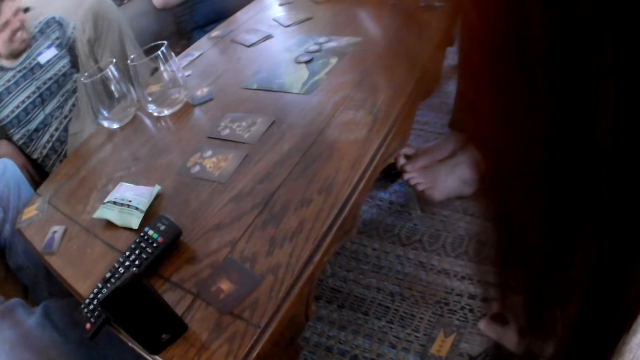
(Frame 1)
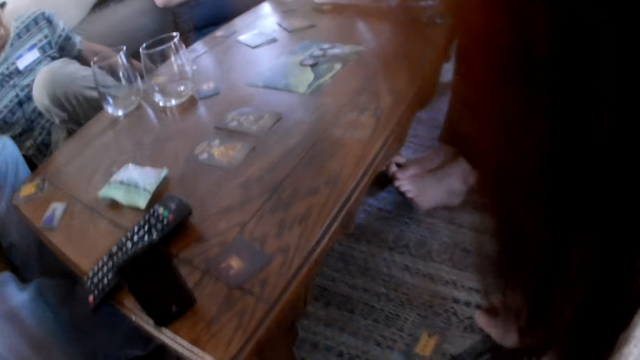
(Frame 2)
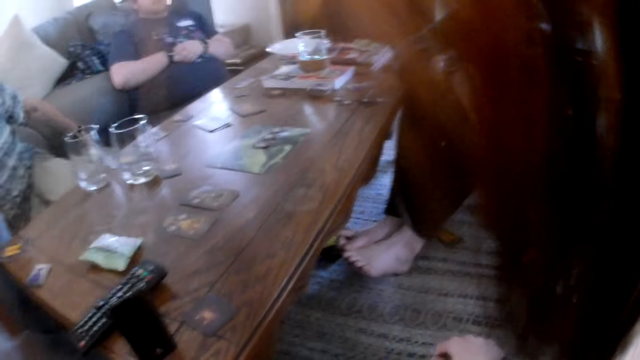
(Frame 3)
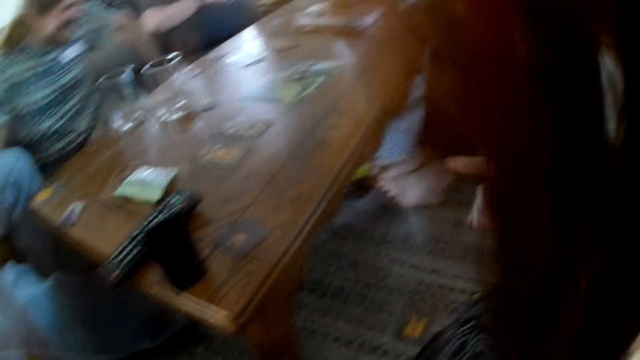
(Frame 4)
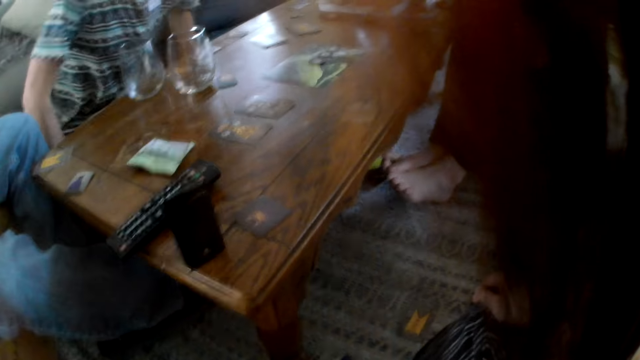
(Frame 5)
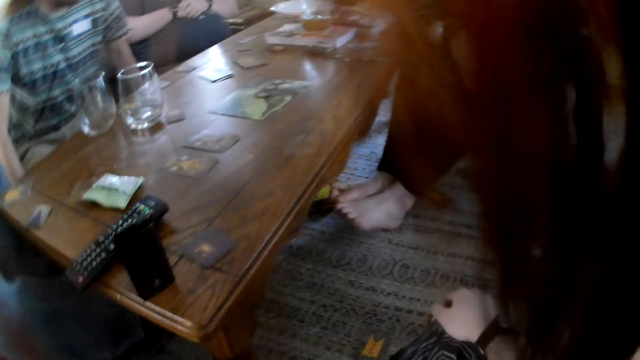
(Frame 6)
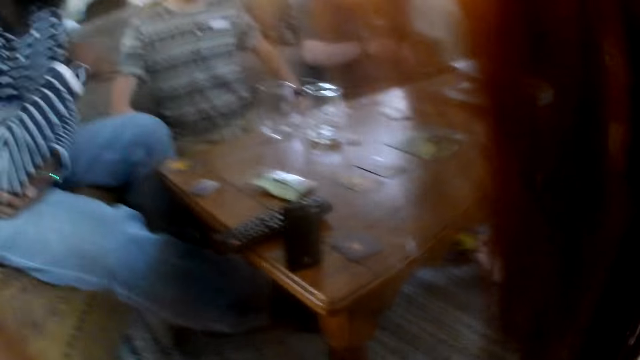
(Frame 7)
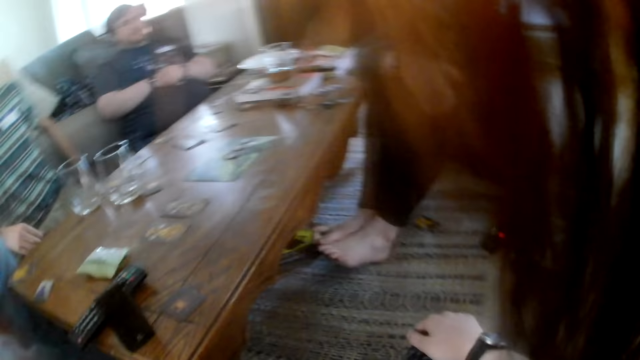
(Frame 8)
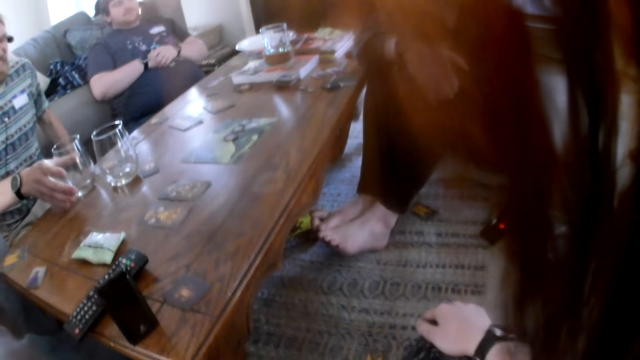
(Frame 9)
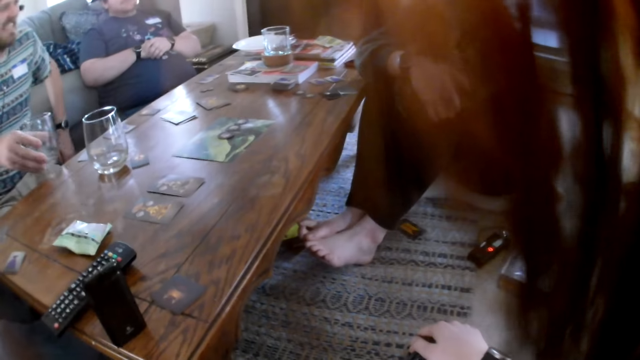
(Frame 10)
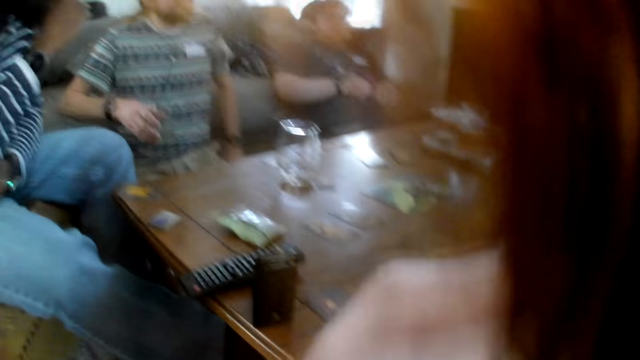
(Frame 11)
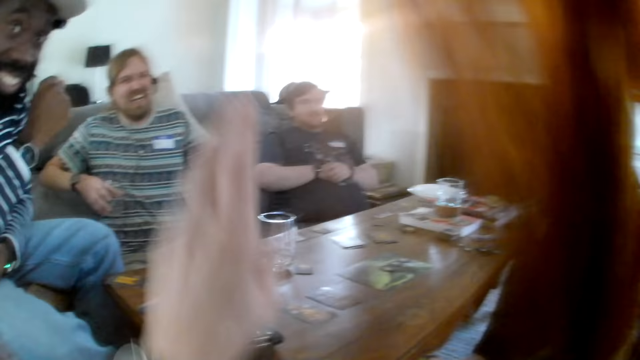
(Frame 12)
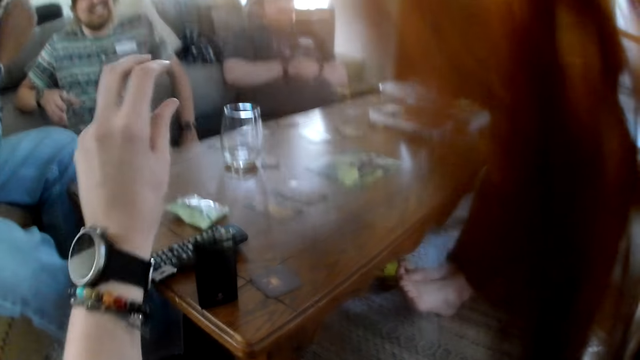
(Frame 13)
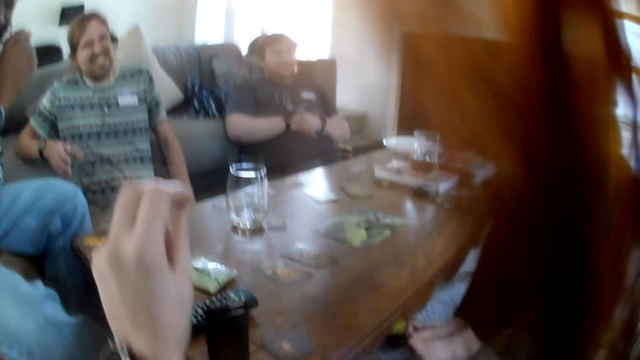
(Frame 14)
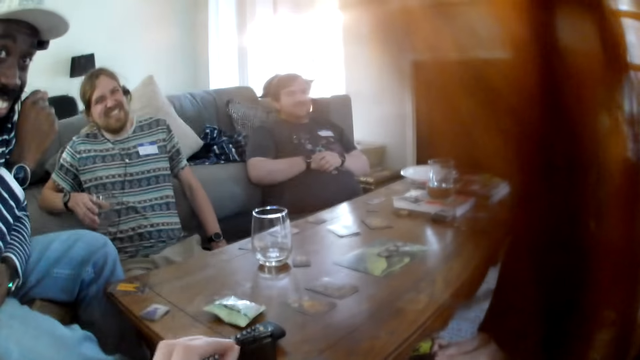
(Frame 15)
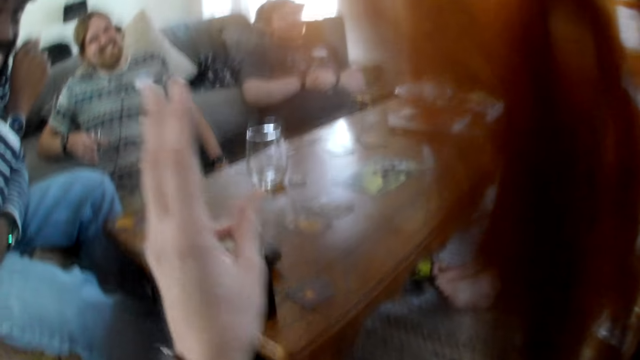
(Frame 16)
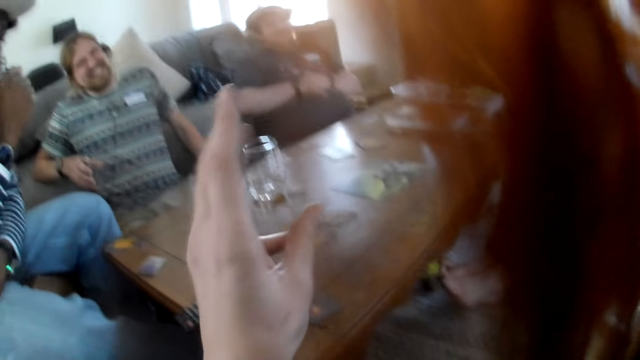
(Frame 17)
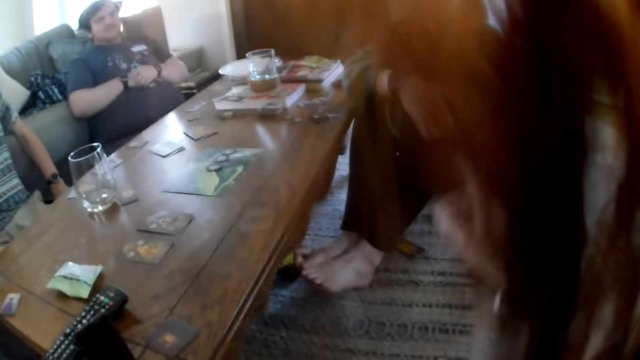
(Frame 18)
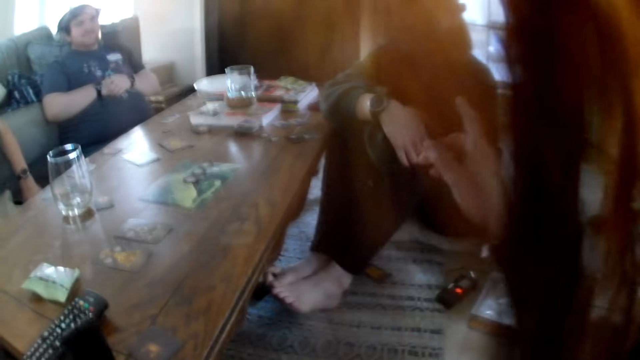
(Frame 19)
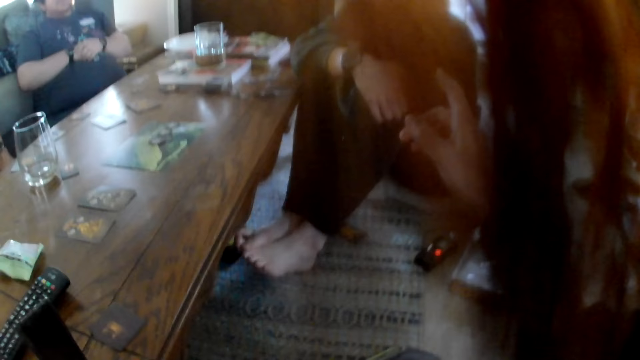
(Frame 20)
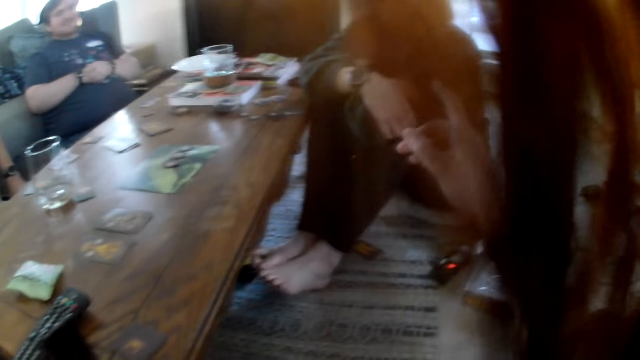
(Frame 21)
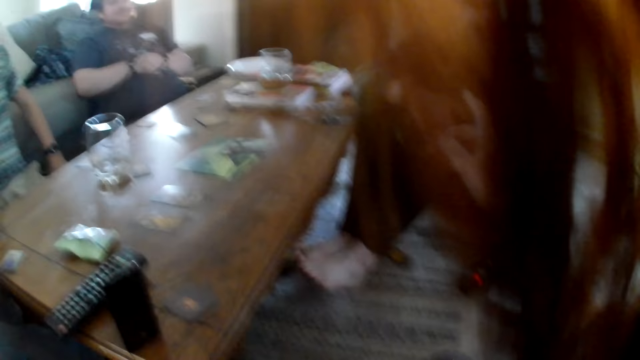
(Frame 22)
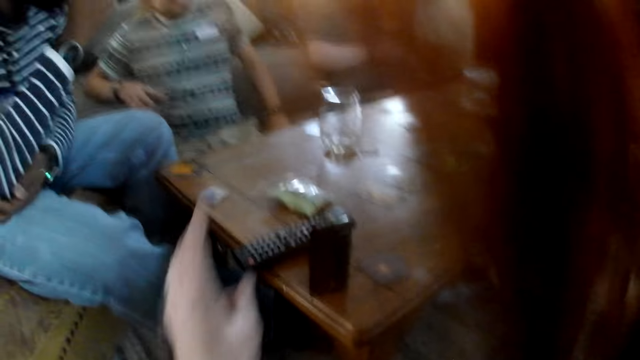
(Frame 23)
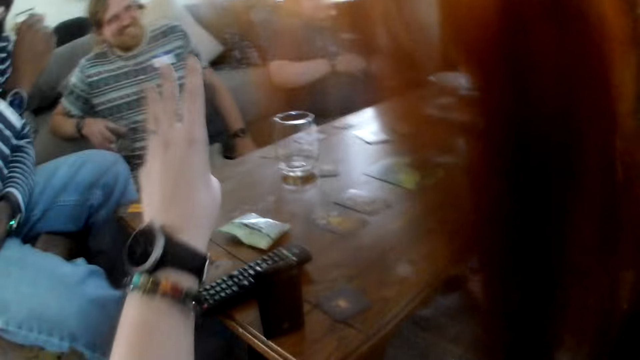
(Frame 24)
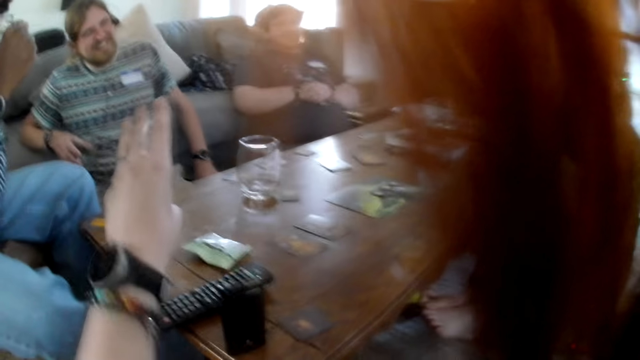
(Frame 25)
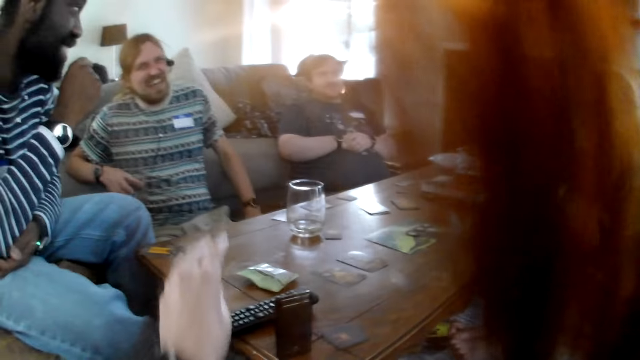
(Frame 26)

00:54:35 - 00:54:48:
The camera wearer looks at the table. A man picks up a glass cup from the table with his right hand. The man places his right elbow on a sofa. The camera wearer gesticulates with her left hand. She looks at the table. She gesticulates with her right hand. She gesticulates with her left hand.

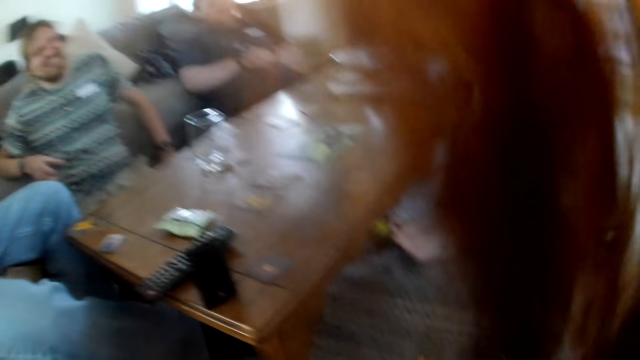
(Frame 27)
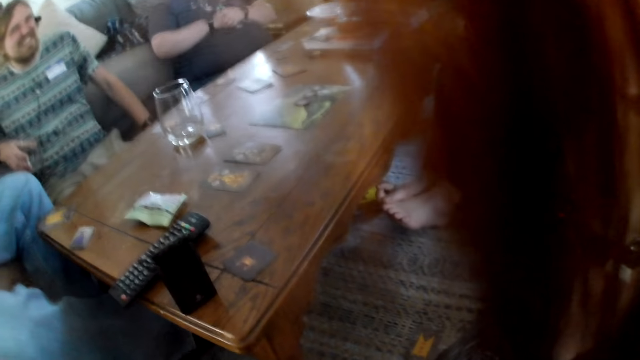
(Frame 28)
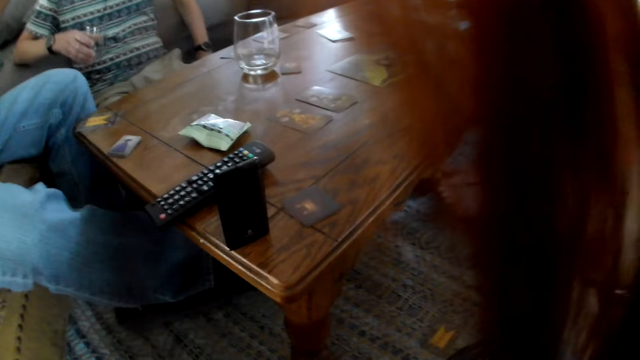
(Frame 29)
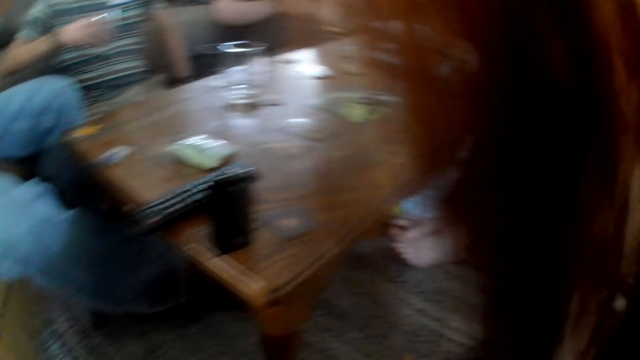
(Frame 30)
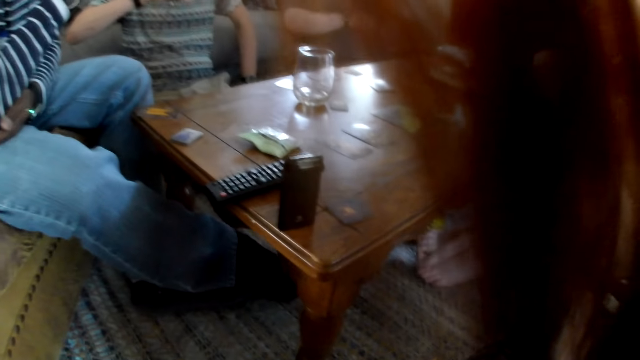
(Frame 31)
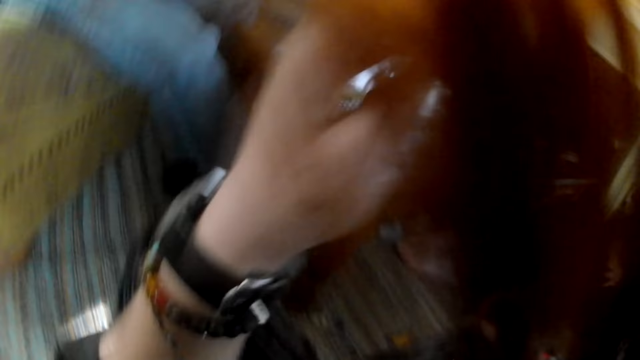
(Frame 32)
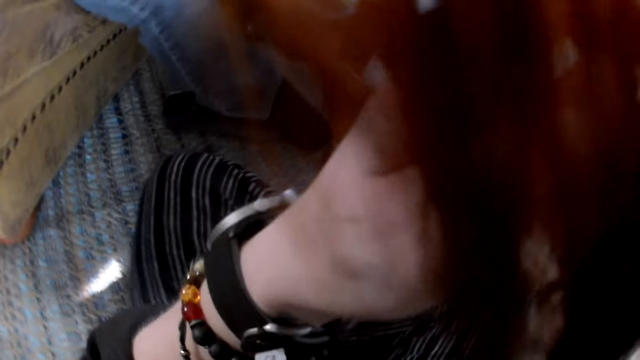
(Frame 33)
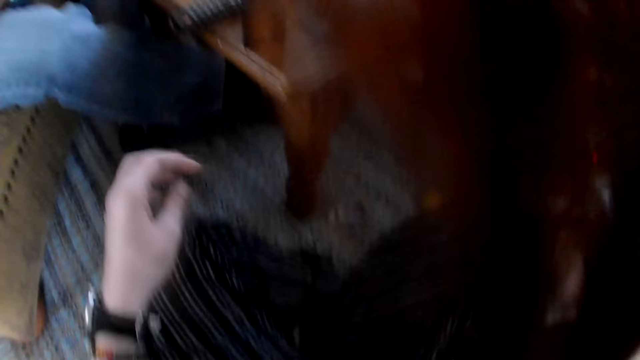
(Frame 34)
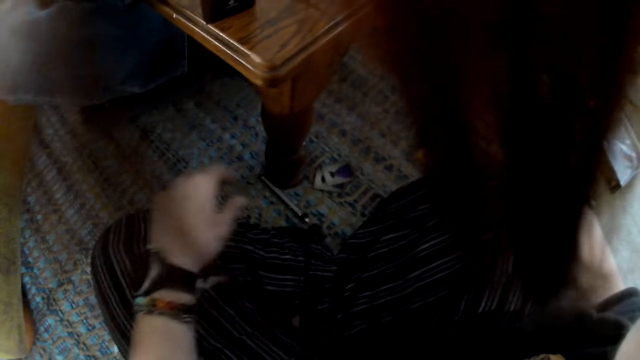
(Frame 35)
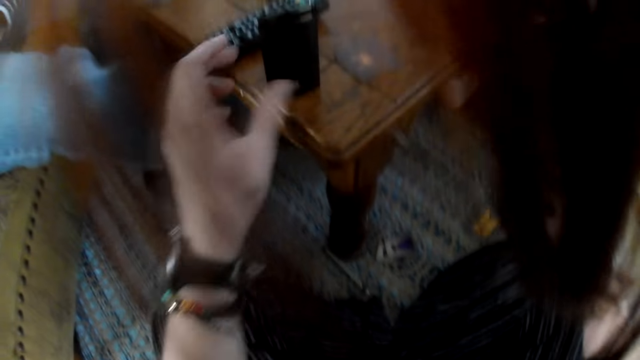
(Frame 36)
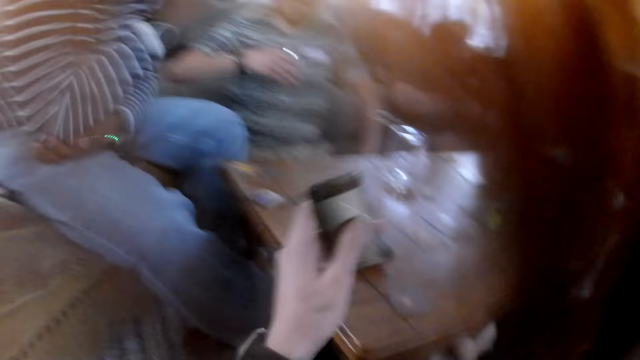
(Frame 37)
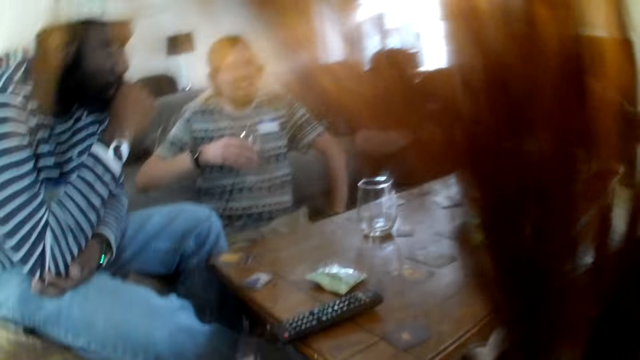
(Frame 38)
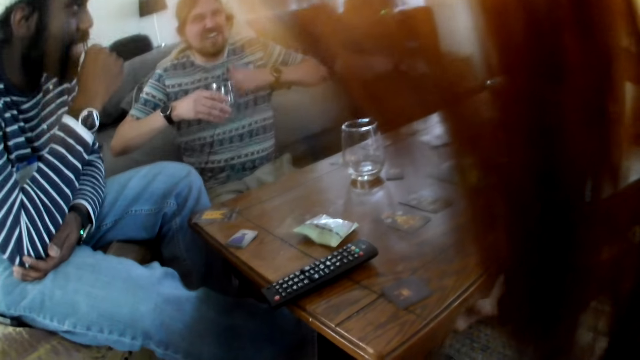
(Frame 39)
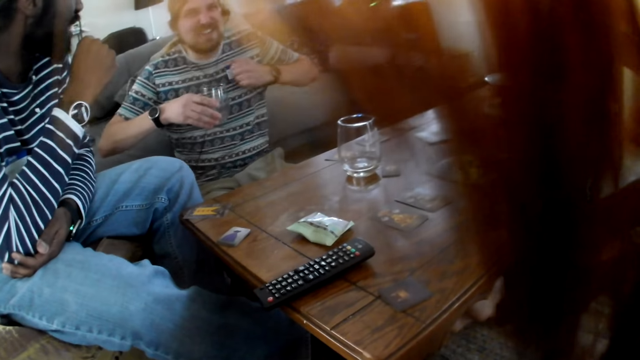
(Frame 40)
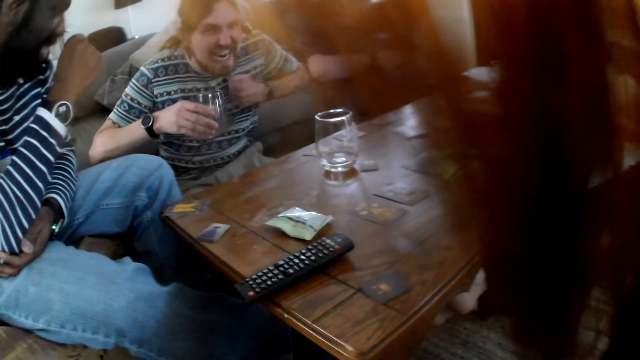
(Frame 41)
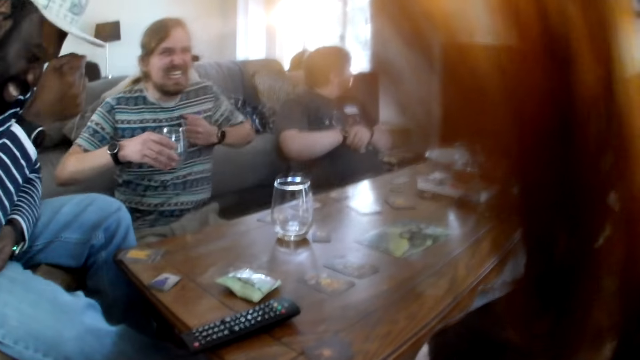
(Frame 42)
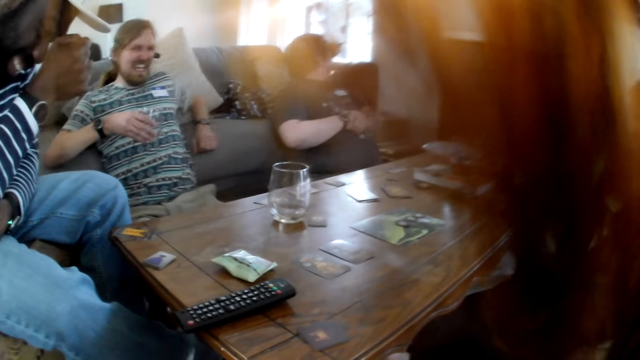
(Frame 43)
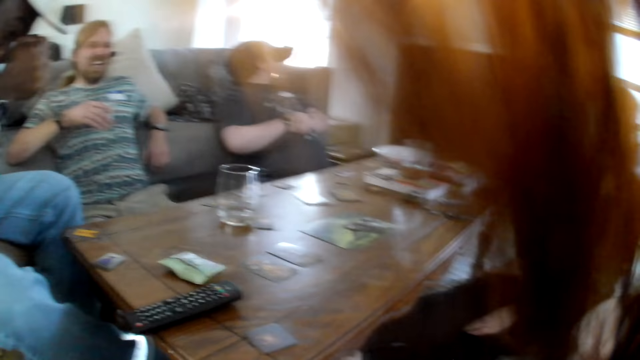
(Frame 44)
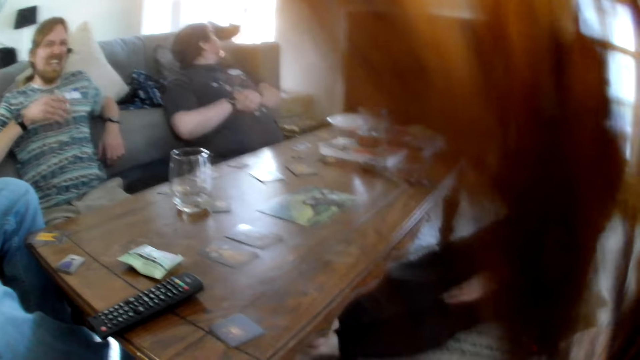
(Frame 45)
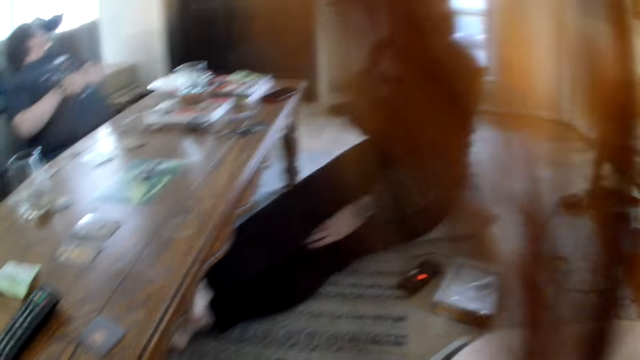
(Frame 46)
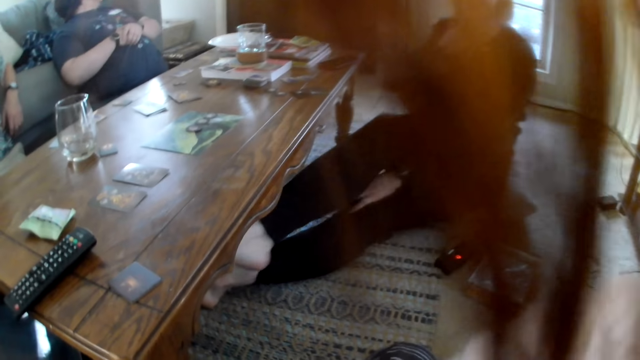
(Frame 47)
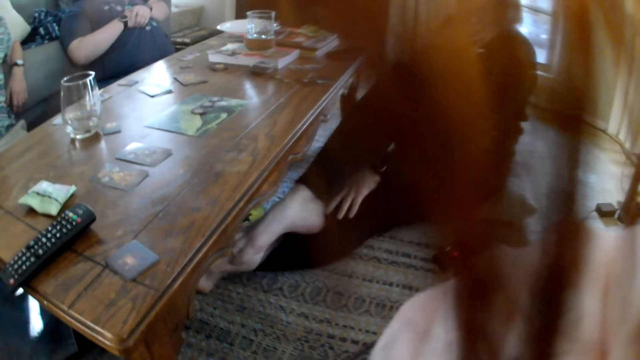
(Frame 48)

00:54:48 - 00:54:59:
The camera wearer looks at the table. She touches her hair with her left hand. She picks up a vape box from the table with her left hand. She holds the card box. The man hits his chest with his left hand. The camera wearer looks at the table.
